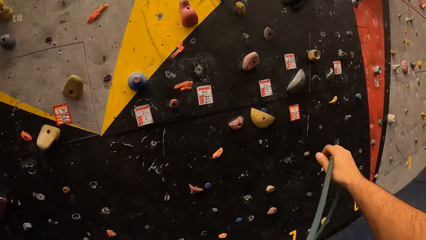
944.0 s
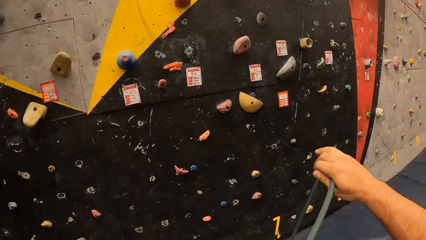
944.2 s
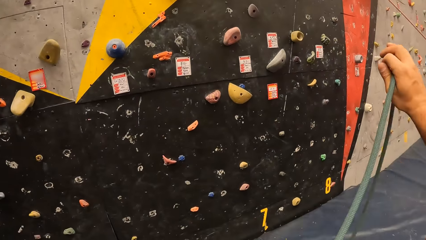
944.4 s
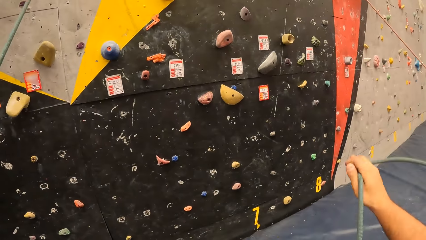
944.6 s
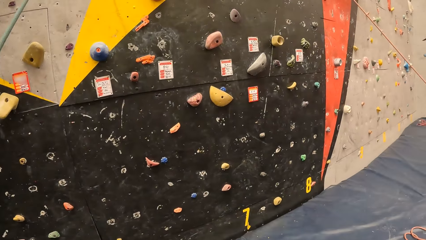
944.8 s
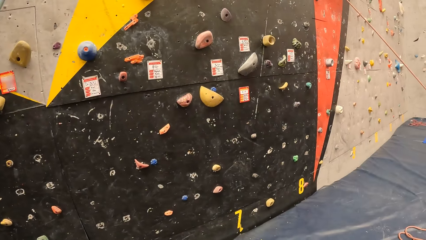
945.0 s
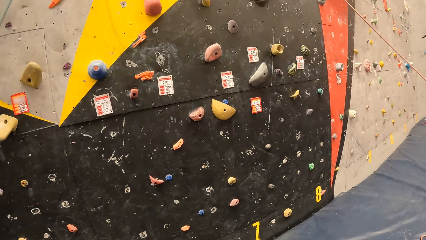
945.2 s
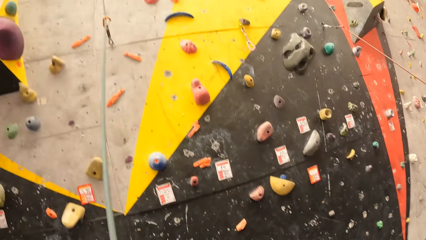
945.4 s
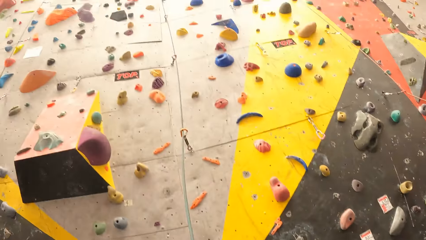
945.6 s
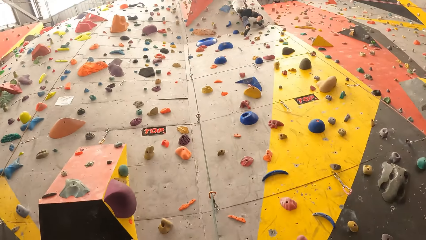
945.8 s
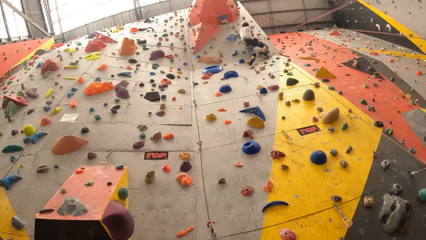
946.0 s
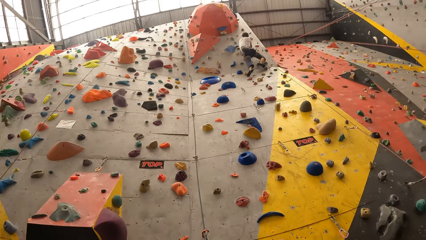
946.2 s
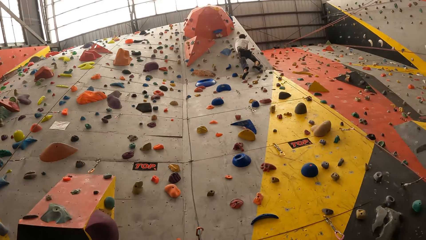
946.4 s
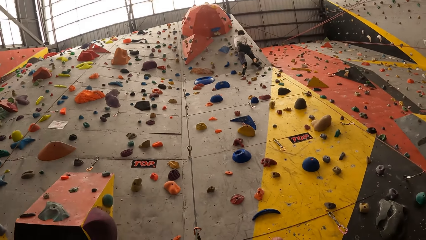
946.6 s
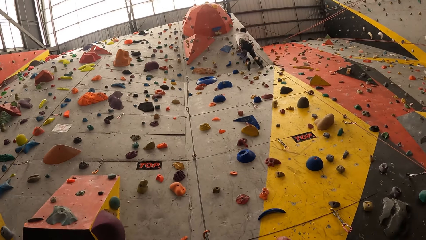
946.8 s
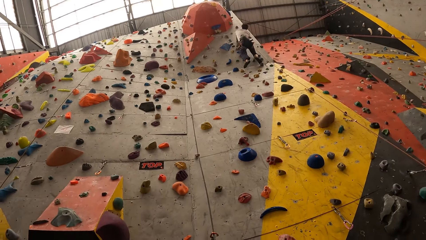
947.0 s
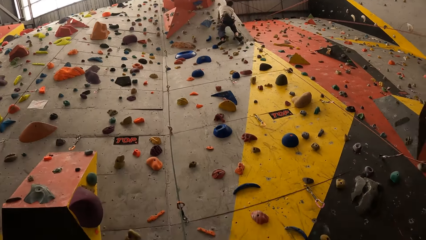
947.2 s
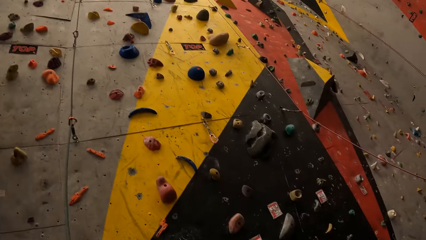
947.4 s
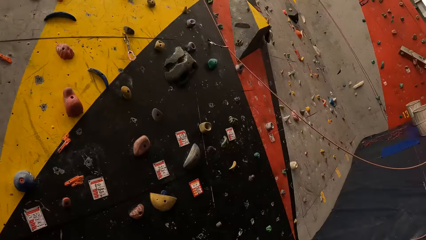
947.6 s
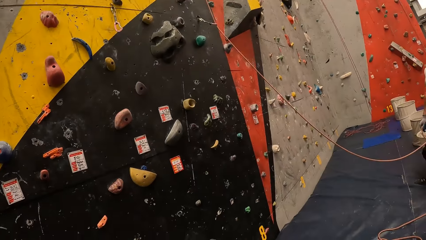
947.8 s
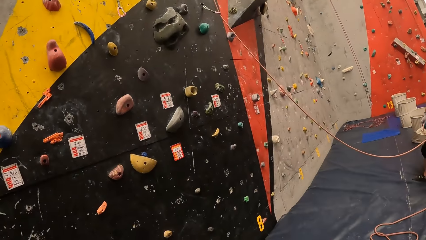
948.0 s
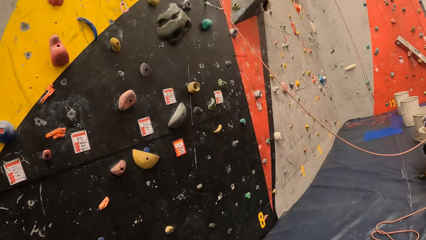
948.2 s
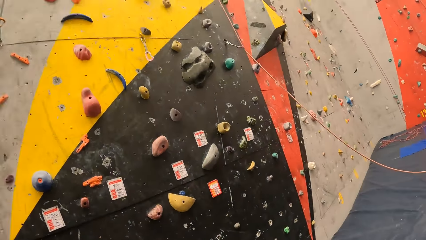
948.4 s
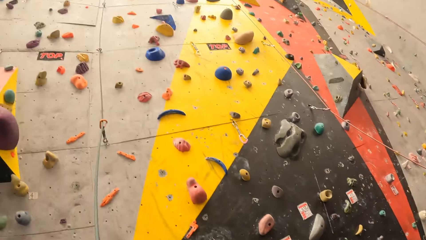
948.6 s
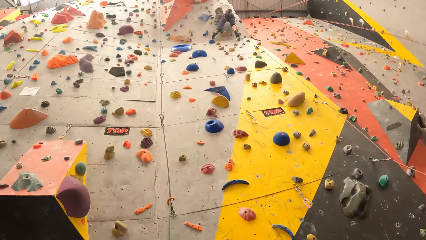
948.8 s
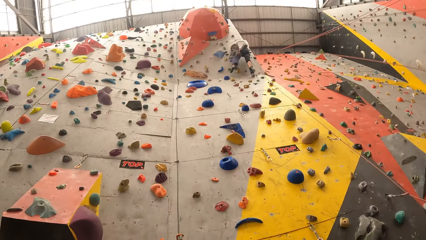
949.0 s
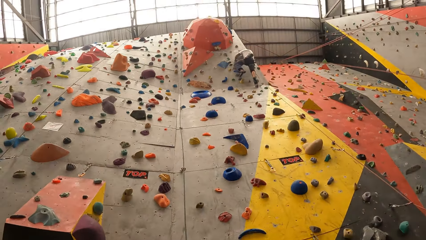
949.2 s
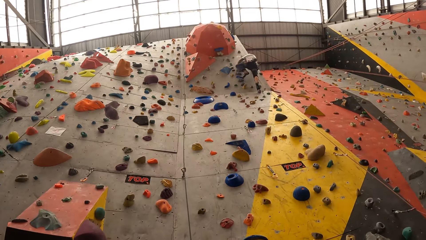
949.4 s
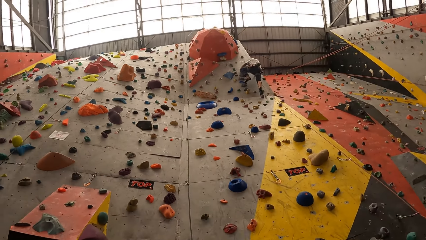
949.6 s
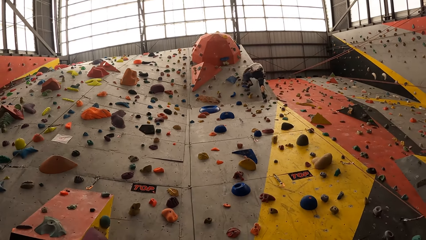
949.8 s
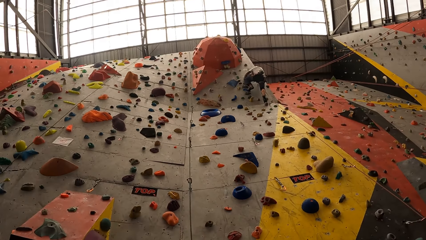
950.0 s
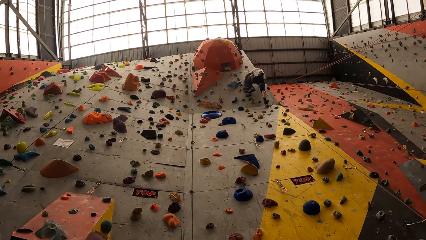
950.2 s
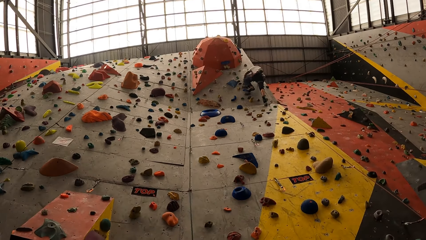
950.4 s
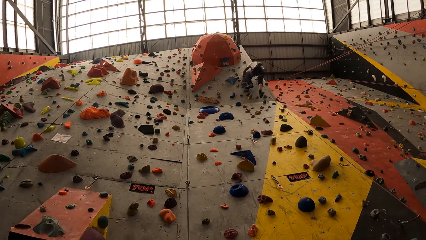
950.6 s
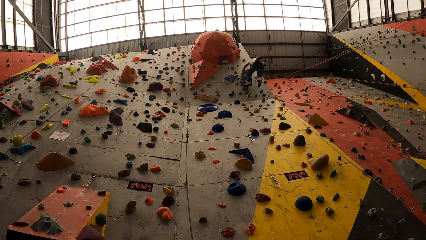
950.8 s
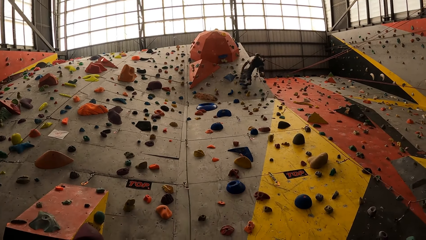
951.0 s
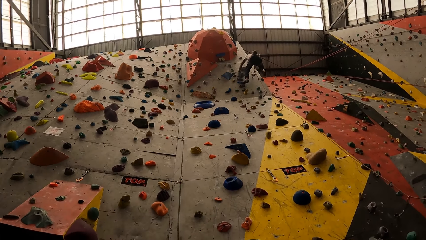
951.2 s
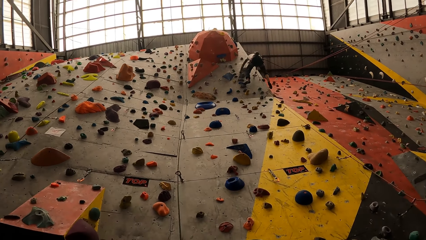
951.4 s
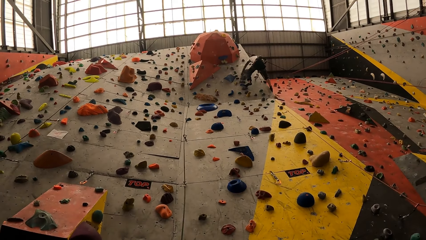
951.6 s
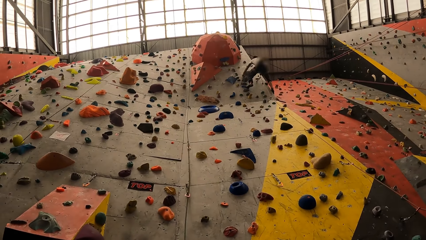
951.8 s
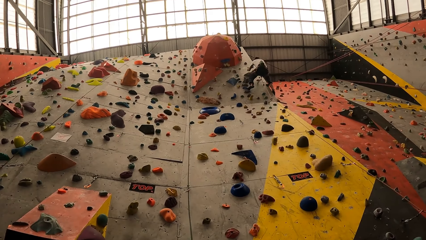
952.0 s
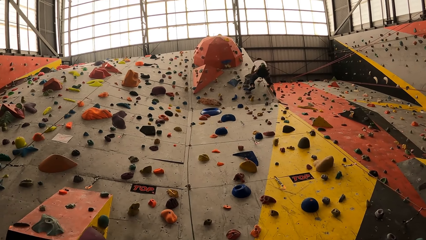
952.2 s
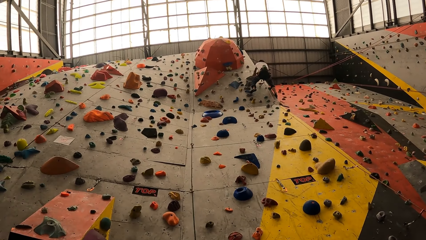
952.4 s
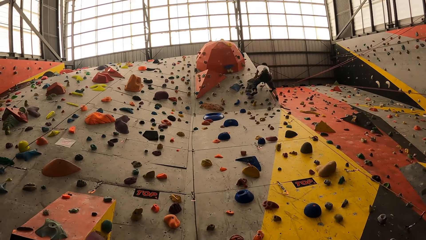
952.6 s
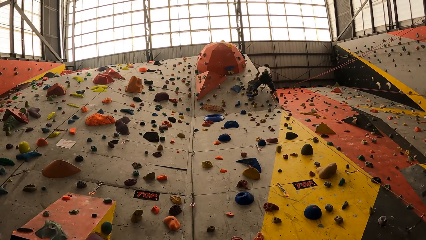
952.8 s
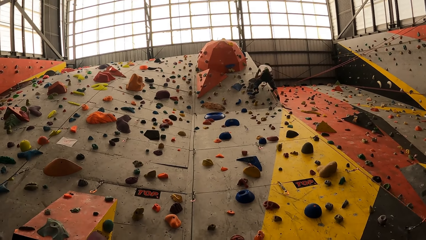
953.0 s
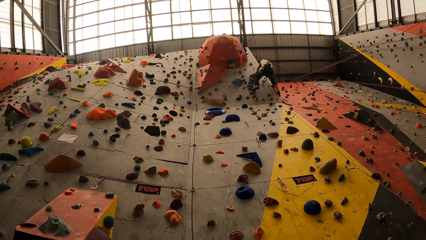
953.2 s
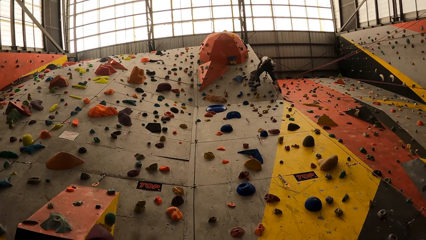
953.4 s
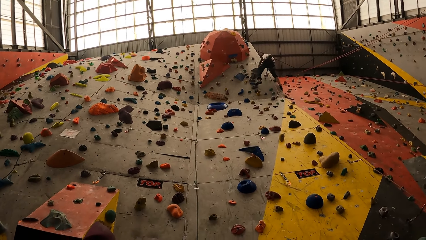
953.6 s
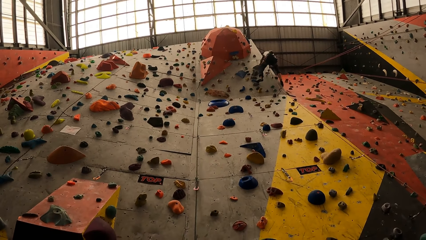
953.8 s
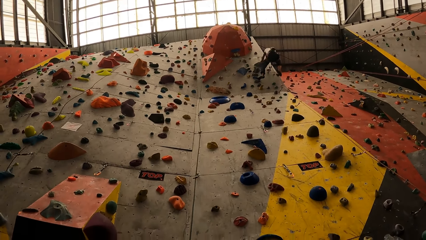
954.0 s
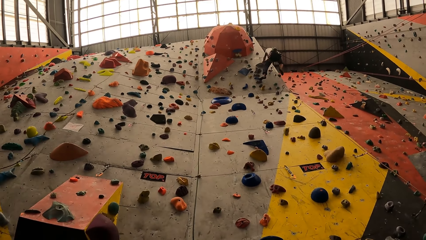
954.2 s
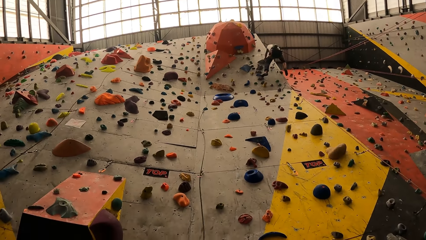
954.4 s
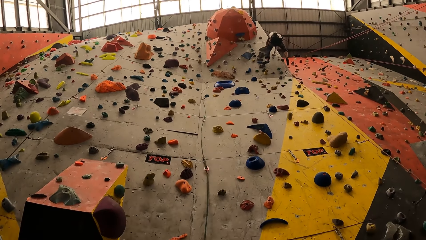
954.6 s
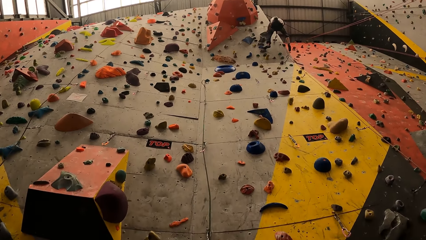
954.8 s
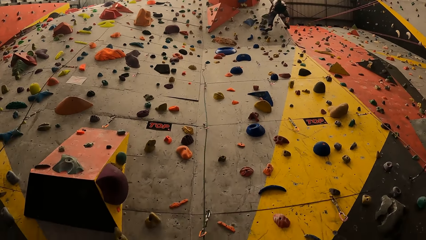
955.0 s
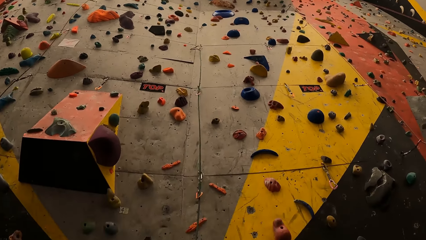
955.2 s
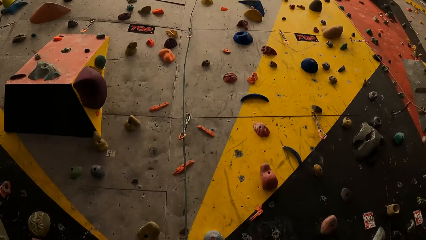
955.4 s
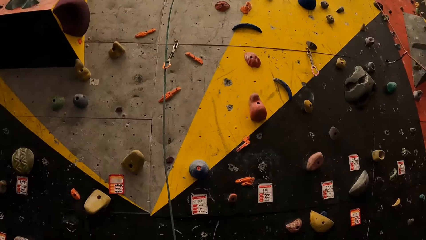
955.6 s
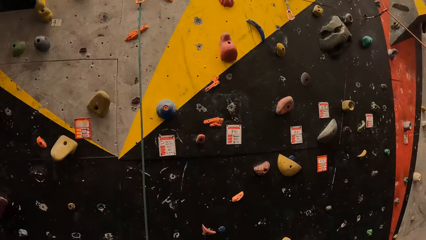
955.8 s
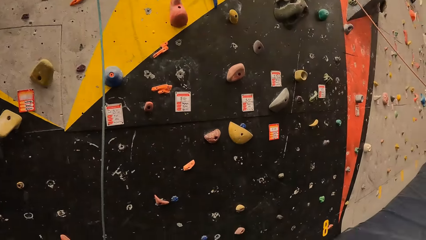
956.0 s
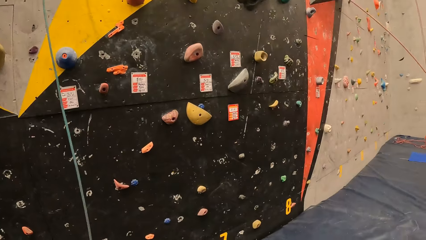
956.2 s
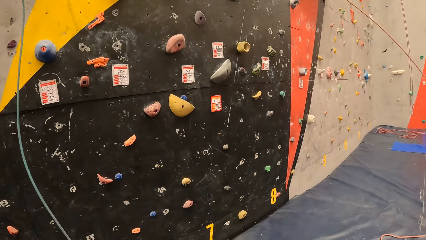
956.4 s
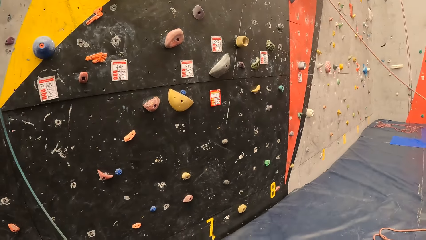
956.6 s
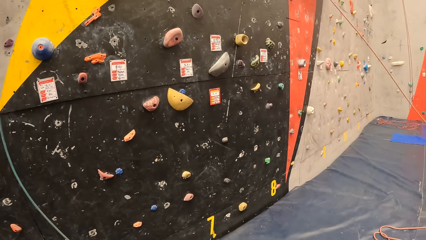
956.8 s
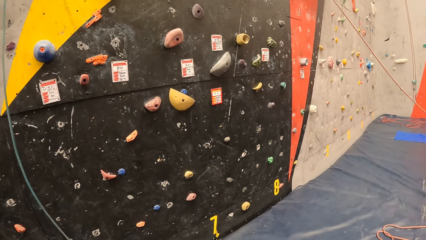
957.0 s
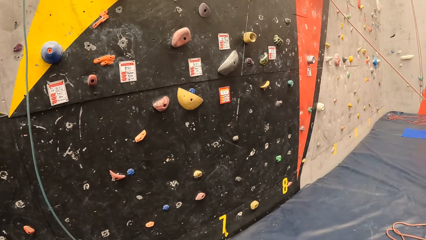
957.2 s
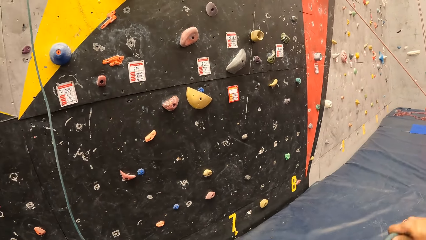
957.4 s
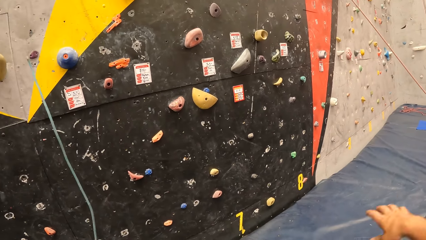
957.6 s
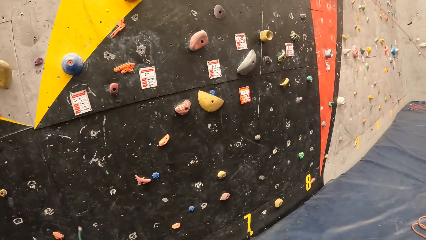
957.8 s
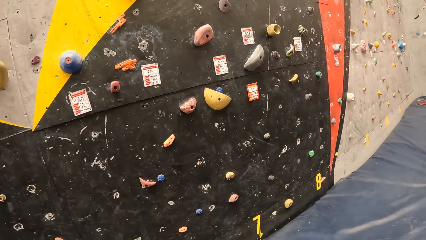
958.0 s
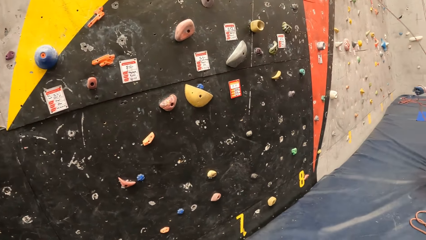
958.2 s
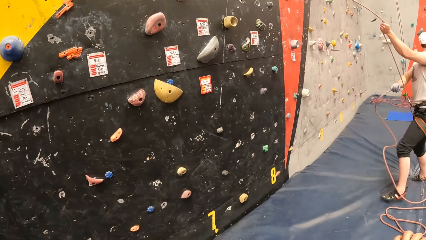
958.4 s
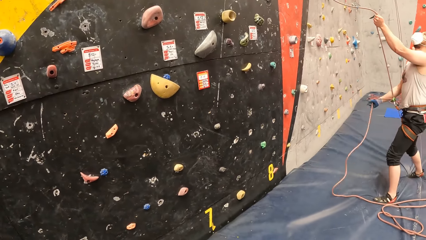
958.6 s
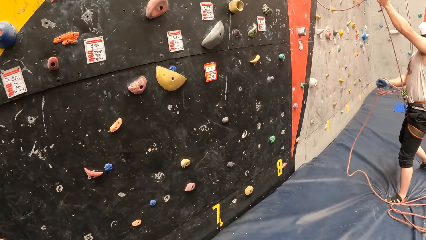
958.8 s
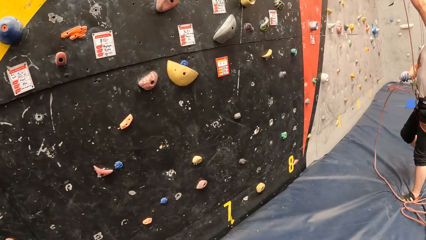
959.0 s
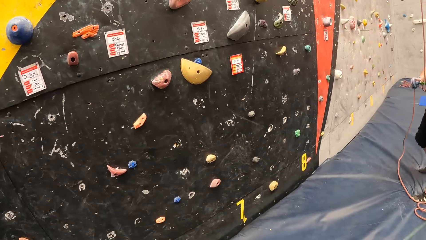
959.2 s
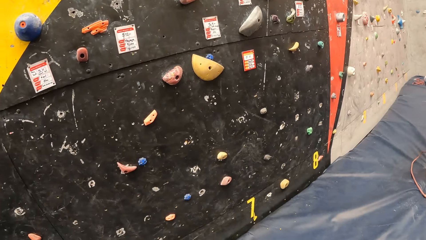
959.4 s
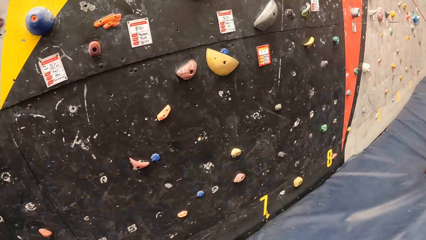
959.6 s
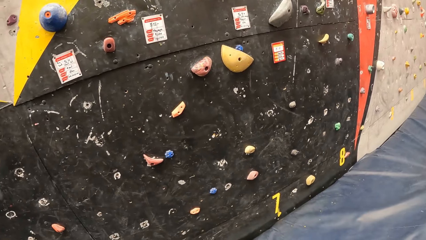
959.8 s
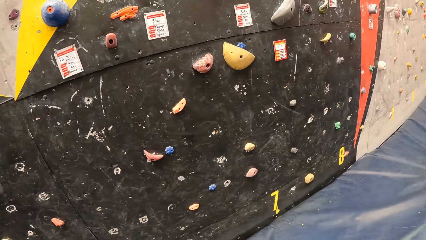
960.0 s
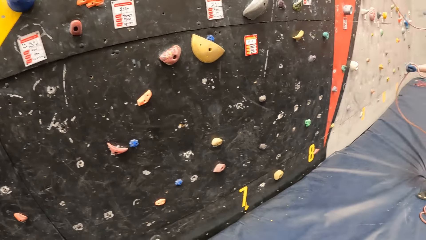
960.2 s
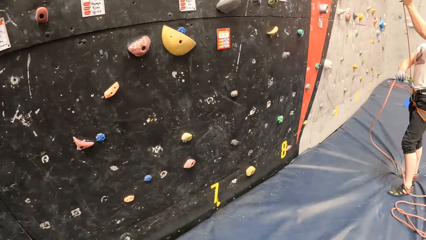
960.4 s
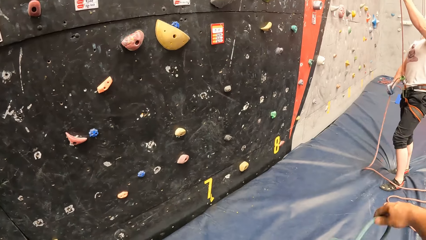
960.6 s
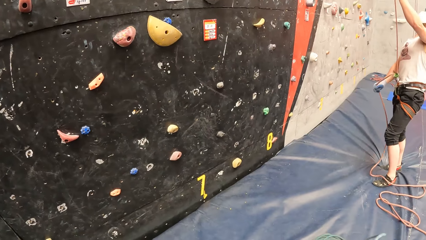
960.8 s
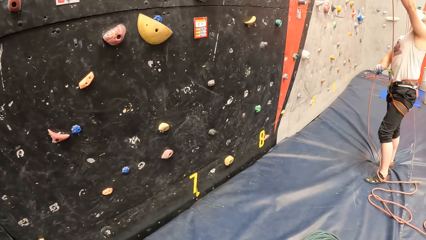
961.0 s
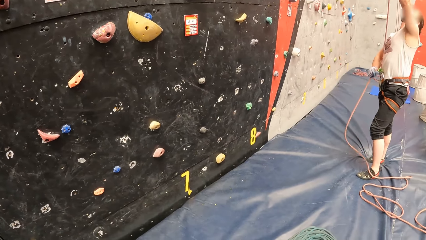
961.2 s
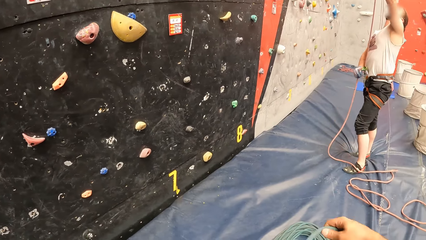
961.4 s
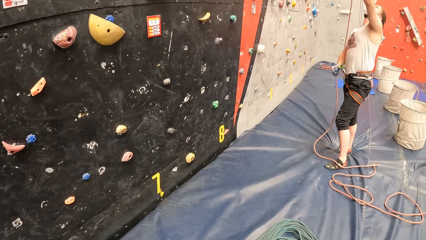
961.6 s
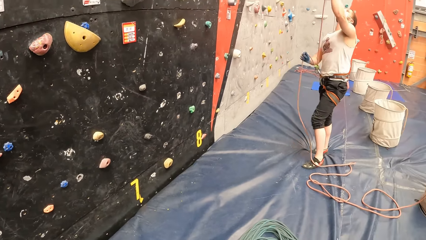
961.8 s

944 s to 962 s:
The camera wearer lifts the rope. They look up. A man climbs up on a wall with a rope. Another man holds a rope.
